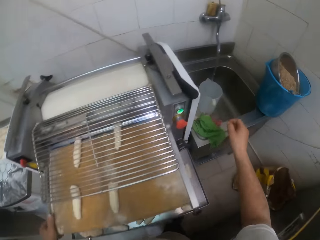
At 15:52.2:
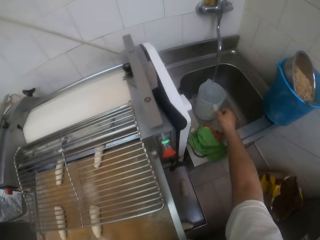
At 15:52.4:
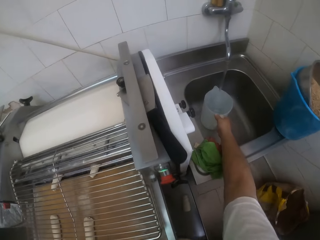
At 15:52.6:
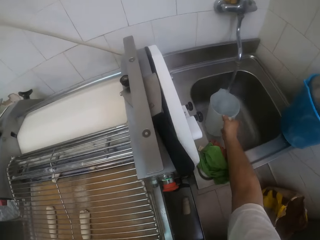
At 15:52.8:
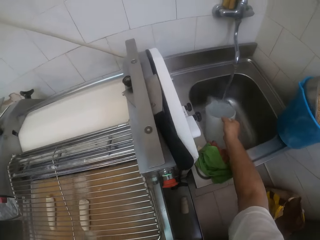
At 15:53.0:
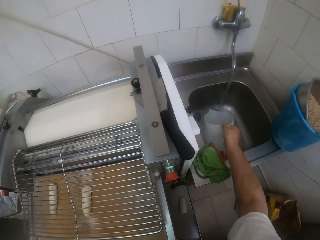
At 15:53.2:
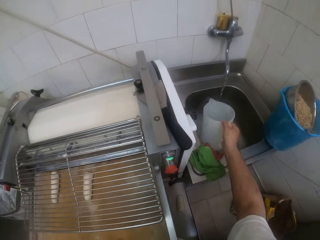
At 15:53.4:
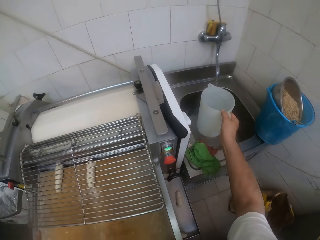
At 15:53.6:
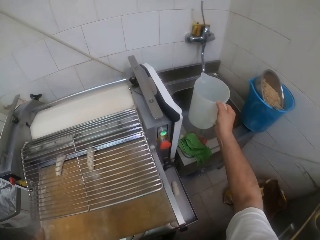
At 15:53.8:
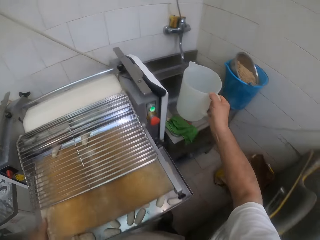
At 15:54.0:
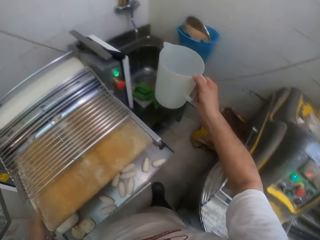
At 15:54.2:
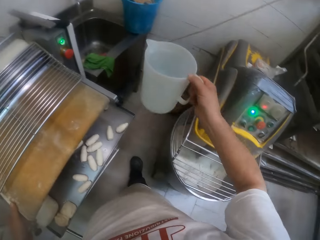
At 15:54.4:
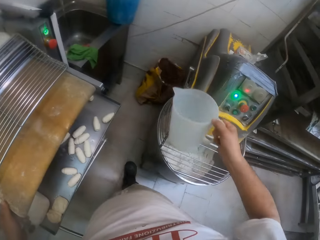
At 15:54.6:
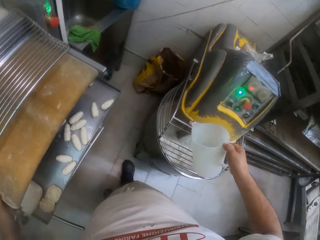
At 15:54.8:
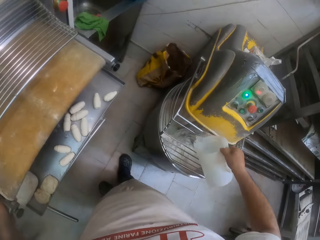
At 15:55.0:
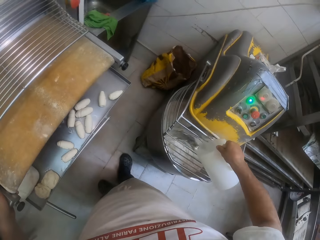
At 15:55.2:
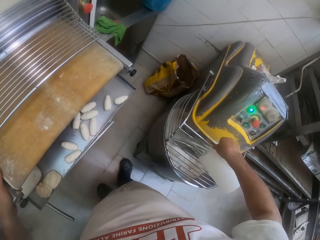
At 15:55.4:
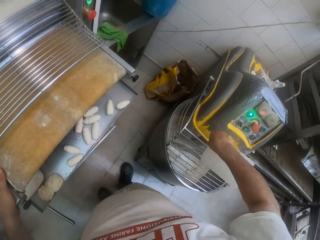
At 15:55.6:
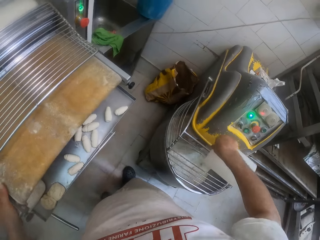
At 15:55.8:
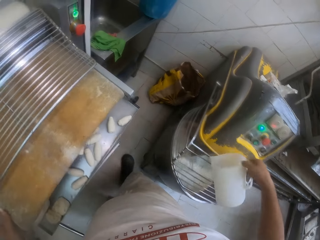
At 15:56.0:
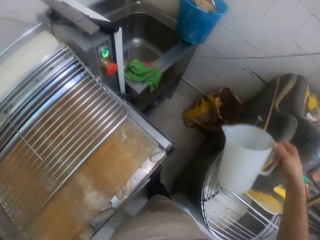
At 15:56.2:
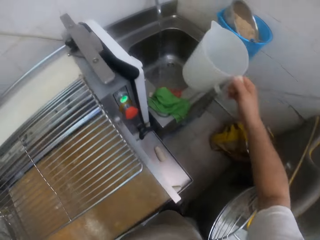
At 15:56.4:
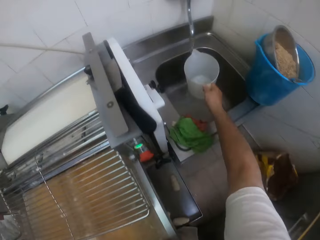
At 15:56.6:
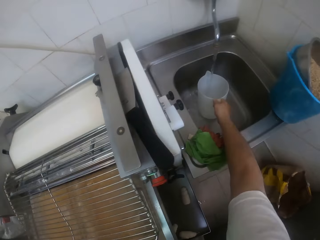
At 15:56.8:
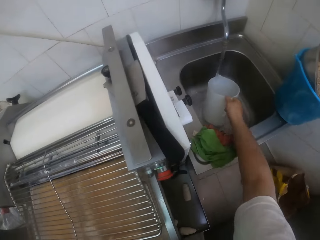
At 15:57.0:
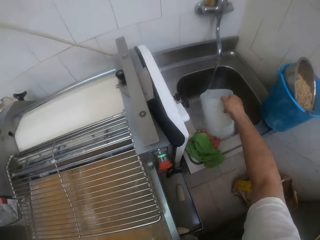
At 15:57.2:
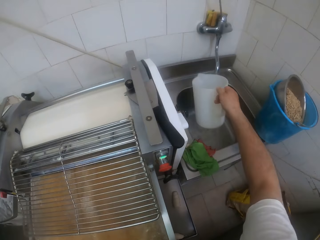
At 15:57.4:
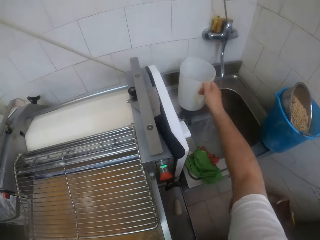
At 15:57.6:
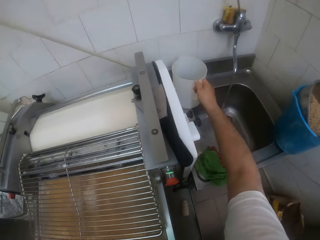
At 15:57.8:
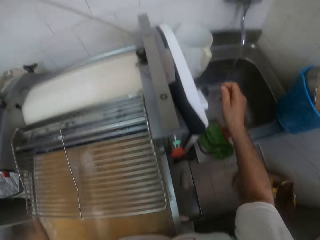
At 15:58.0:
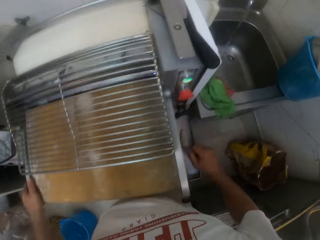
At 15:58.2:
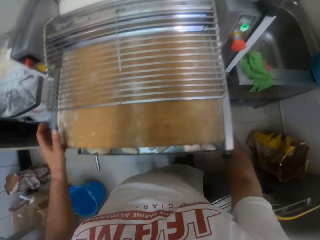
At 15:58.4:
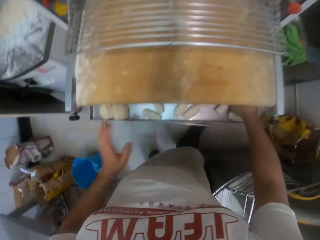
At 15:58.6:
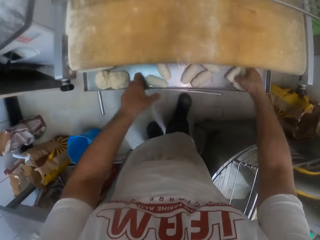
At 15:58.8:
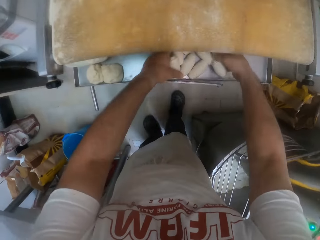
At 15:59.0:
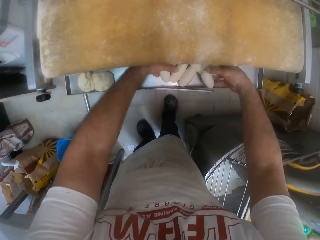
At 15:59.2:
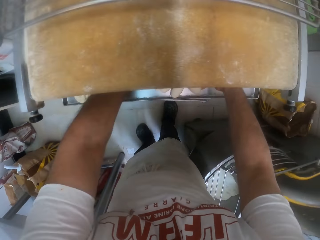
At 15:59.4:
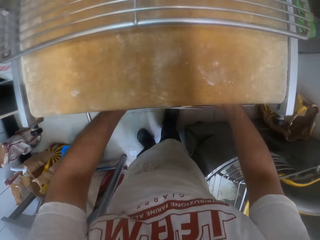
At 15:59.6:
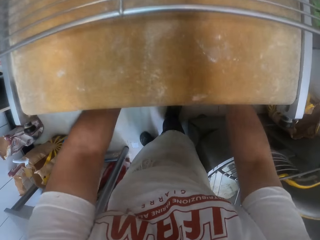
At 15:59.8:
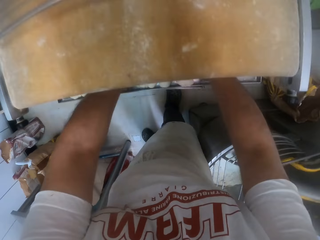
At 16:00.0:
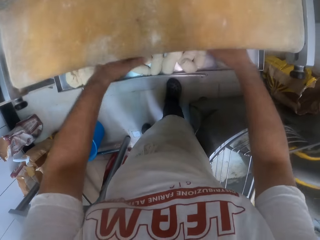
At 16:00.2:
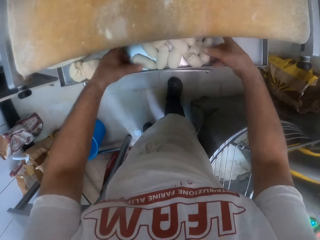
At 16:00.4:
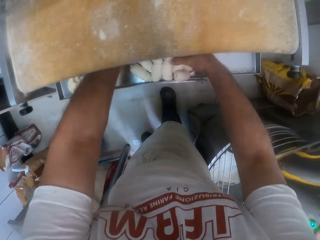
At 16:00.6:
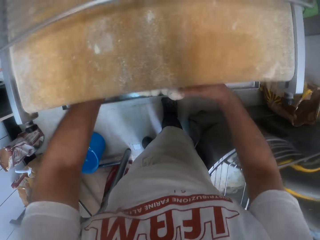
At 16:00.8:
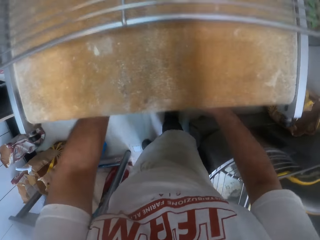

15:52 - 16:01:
The camera wearer puts the dough on a dough rolling machine or tray. He carries the jug from the sink with his right hand. He picks the water in the jug. He pours water from the jug into the sink. He pours the water in the dough in the mixer. He keeps the jug in the sink with his right hand. He carries the jug from the sink with his right hand. He puts some water in the jug. He keeps the jug on the sink counter. He packs the dough from the tray with both hands.

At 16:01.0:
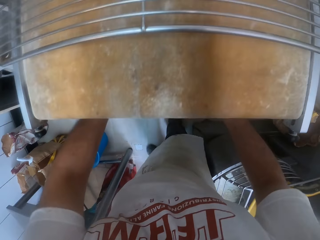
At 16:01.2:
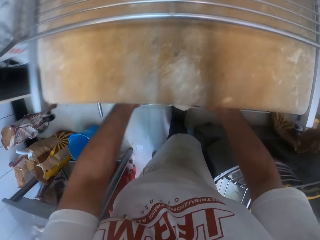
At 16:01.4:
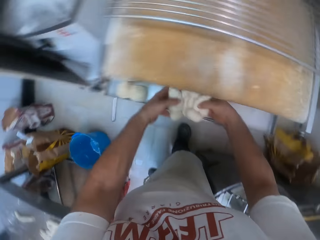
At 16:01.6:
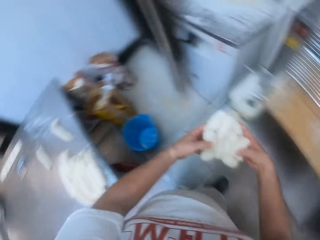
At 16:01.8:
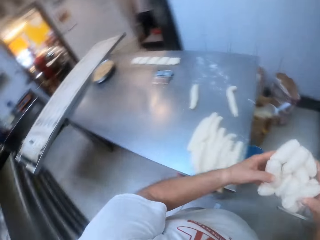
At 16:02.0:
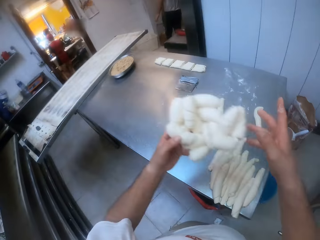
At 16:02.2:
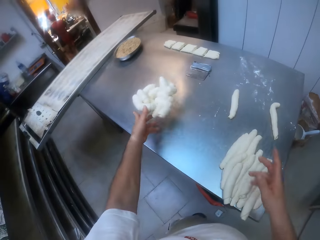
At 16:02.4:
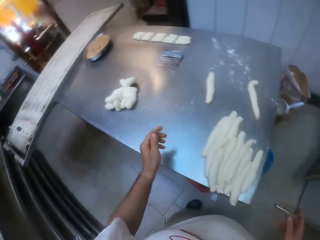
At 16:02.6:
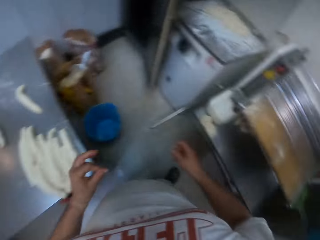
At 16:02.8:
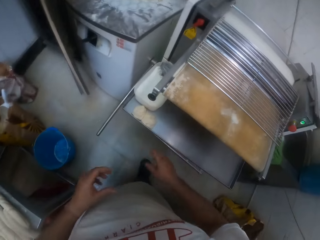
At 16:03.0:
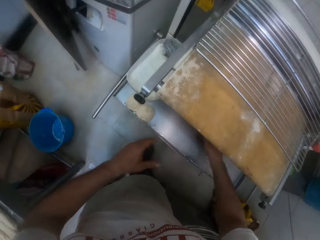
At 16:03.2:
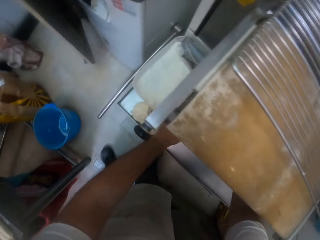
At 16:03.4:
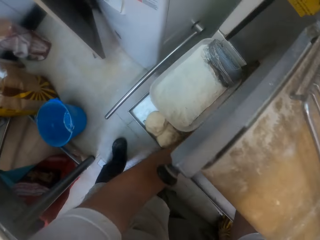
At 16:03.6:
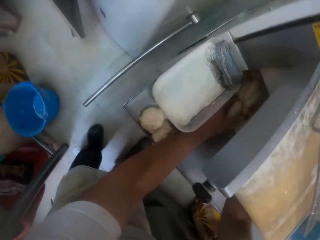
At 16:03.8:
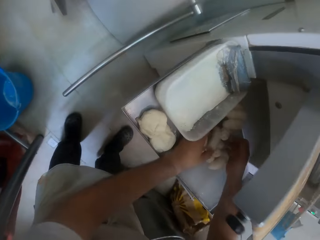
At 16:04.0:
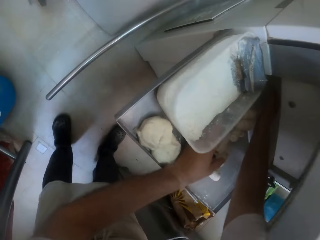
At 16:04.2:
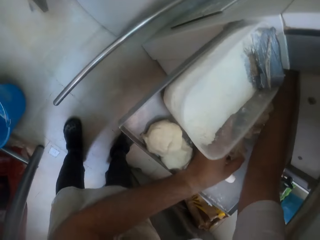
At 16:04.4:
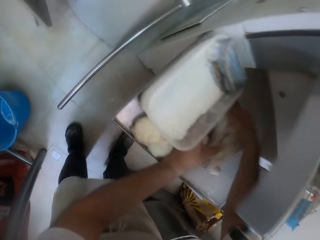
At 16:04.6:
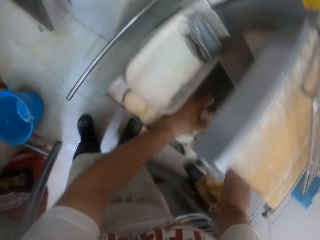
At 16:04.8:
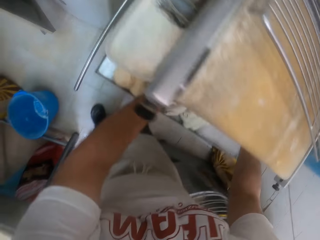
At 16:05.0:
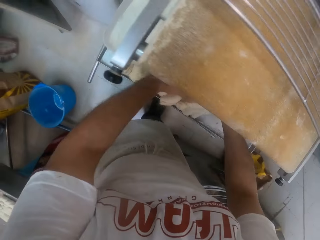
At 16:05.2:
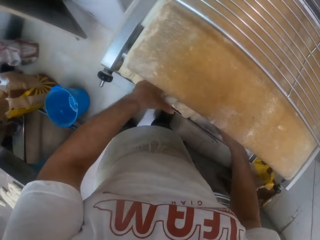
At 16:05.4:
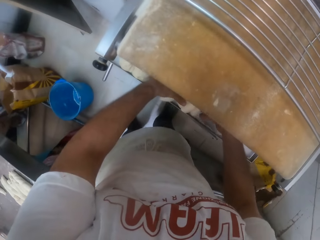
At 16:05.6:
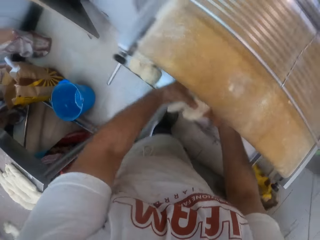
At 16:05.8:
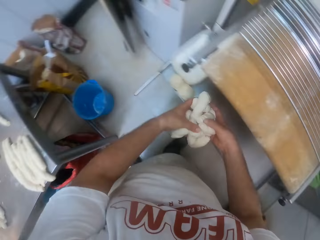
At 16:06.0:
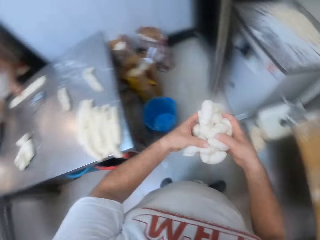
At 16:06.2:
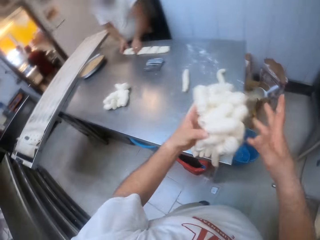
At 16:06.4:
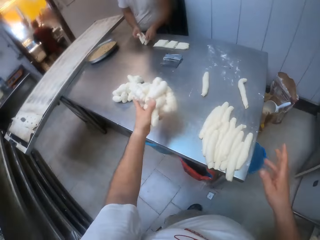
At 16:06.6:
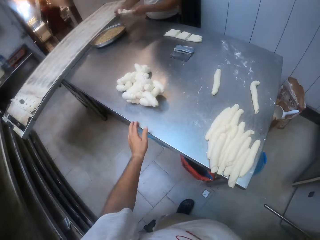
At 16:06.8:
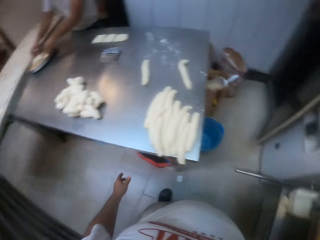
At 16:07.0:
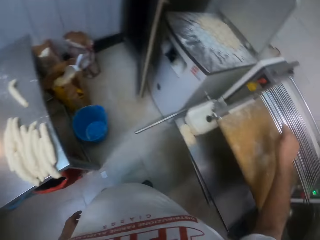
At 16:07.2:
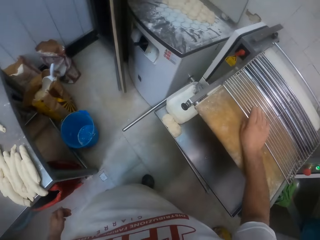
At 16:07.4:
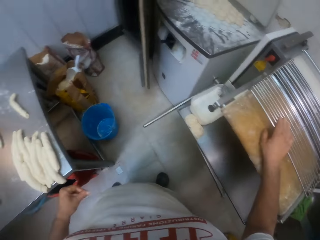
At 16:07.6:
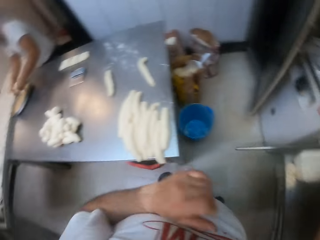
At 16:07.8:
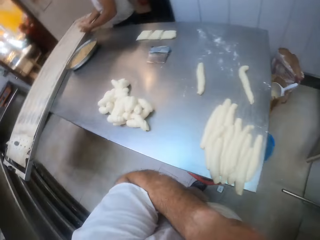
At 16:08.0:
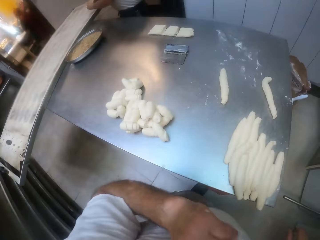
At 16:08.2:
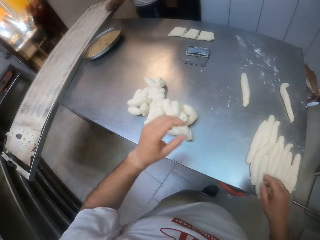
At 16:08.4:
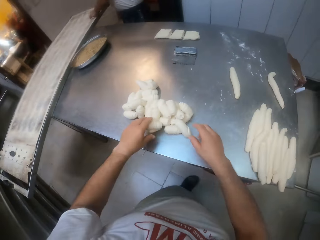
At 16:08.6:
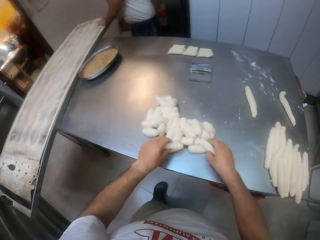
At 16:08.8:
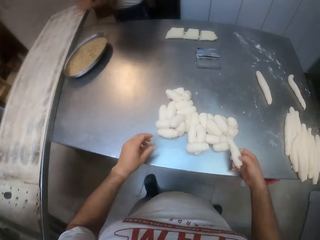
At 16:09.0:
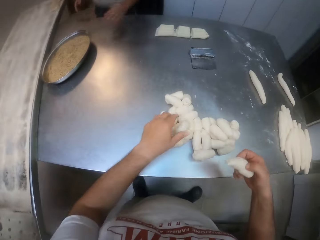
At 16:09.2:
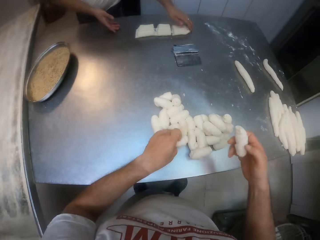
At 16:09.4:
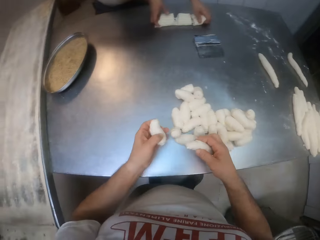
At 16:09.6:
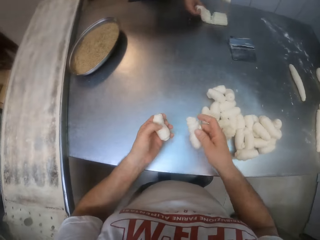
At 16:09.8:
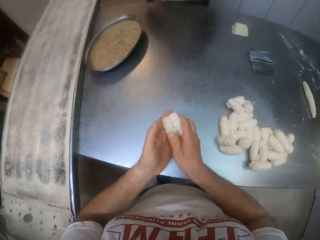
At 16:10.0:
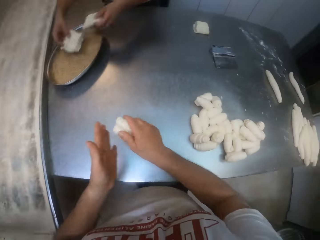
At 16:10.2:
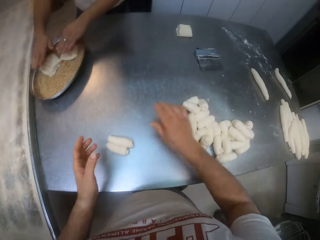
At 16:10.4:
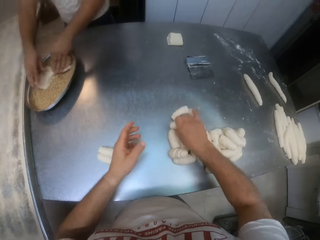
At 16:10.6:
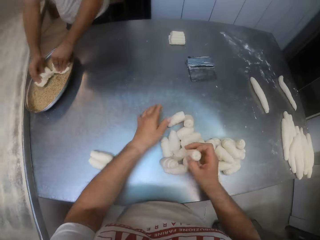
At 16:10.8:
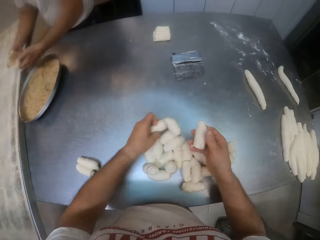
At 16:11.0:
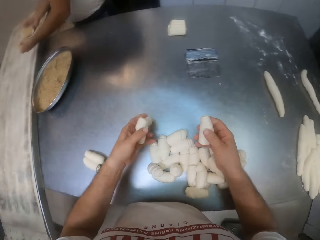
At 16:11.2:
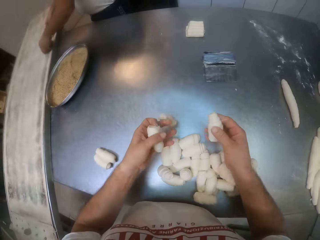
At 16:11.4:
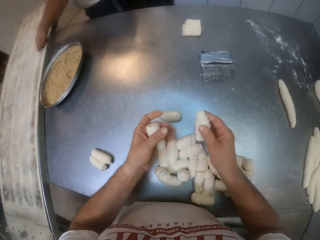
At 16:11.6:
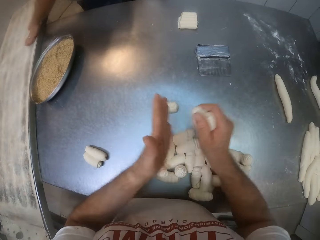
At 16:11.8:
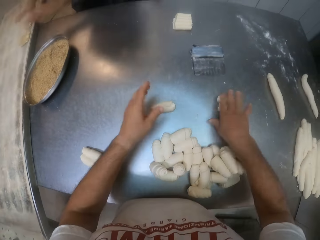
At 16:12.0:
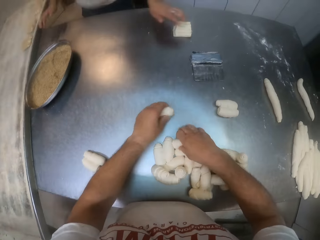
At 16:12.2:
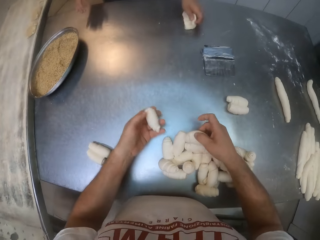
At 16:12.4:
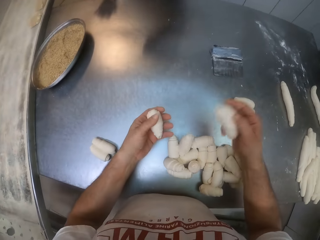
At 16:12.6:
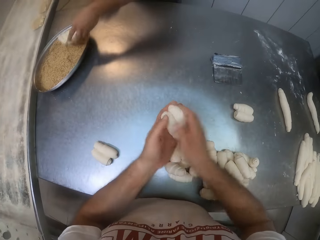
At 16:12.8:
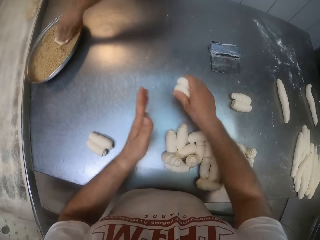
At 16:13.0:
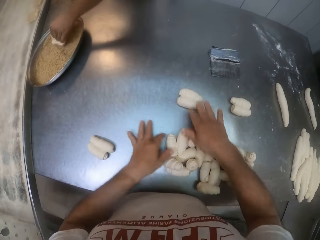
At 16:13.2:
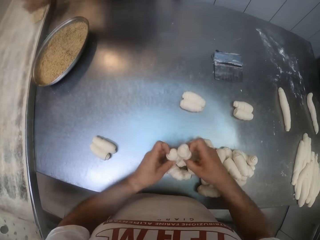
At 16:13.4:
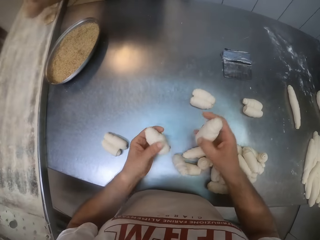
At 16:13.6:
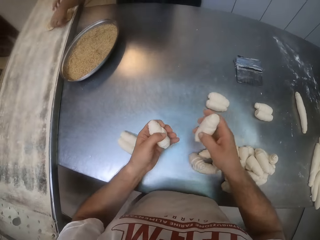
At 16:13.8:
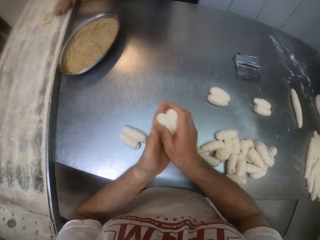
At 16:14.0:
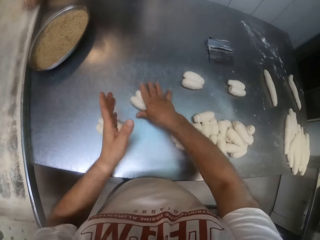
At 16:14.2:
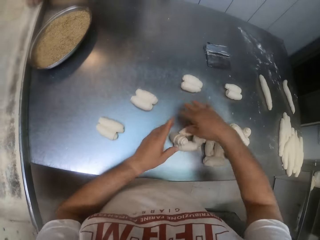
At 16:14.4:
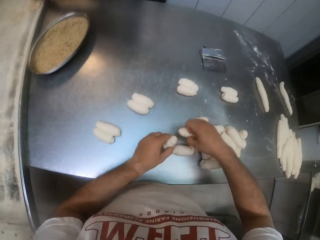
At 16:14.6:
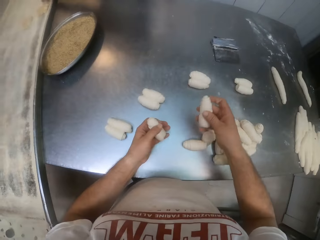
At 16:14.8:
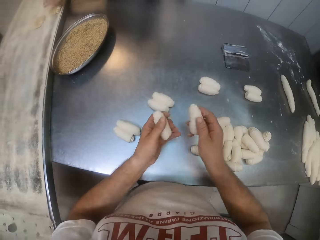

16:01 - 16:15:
The camera wearer carries the doughs with both hands from the tray. He throws the doughs on the table. He picks the dough in the dough rolling machine. He carries the doughs with both hands from the tray. He carries the doughs with both hands from the tray again. He throws the doughs on the table. He closes the rack with his right hand. He carries the dough with both hands. He arranges the dough on the table. He adds two doughs together with both hands. He carries the dough with both hands, adds two doughs together with both hands and drops the dough on the table. He carries the dough with both hands, adds two doughs together with both hands and drops the dough on the table. He carries the dough with both hands, adds two doughs together with both hands and drops the dough on the table. He carries the dough with both hands.
